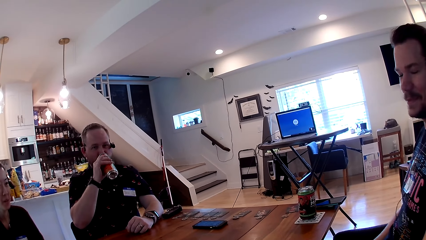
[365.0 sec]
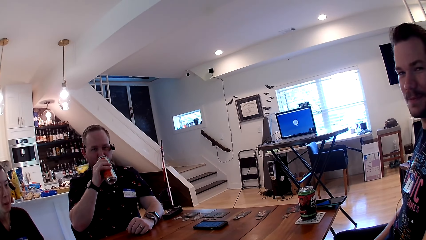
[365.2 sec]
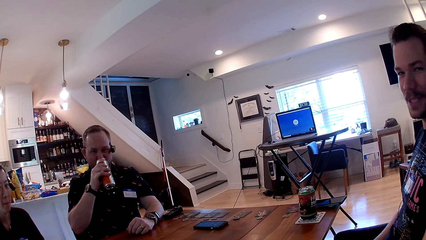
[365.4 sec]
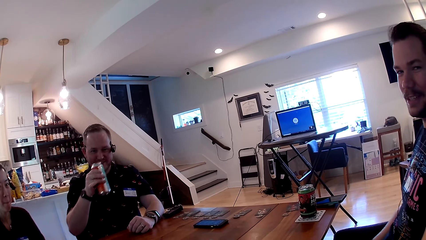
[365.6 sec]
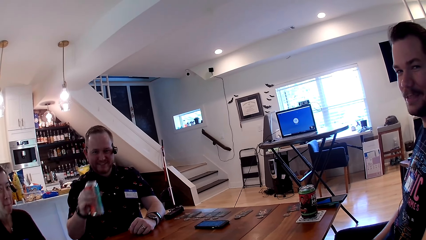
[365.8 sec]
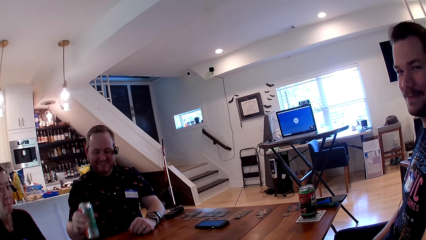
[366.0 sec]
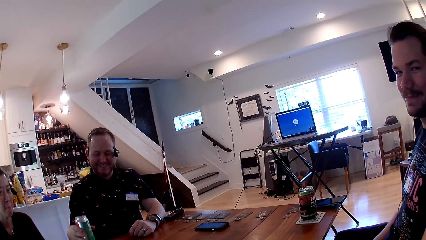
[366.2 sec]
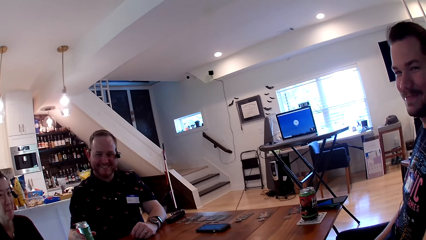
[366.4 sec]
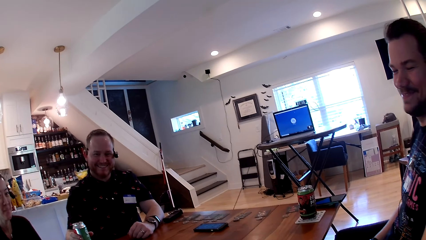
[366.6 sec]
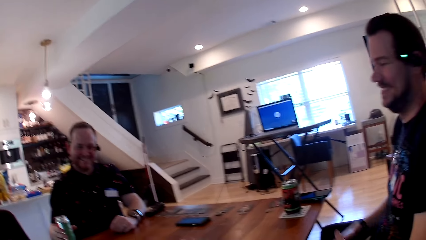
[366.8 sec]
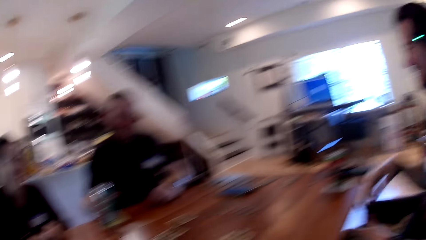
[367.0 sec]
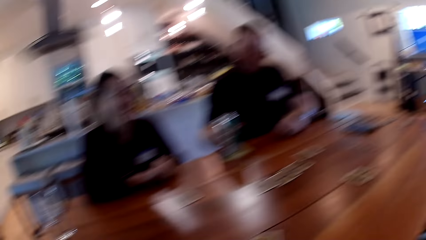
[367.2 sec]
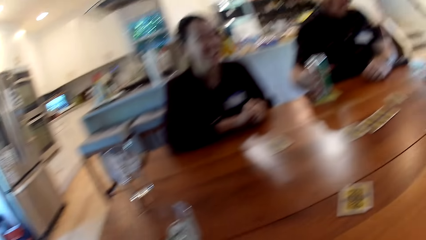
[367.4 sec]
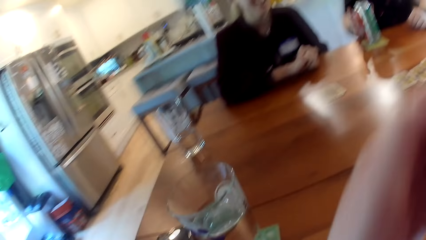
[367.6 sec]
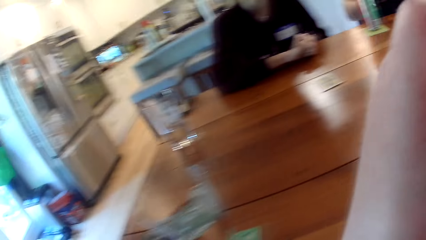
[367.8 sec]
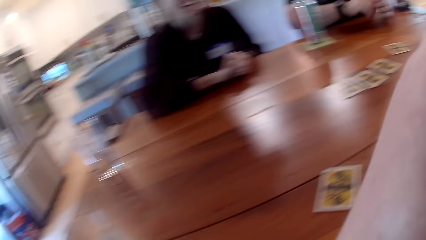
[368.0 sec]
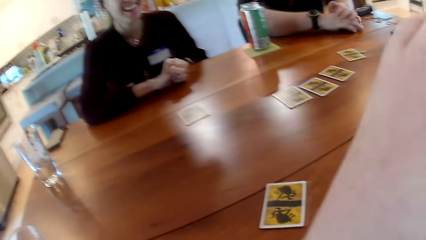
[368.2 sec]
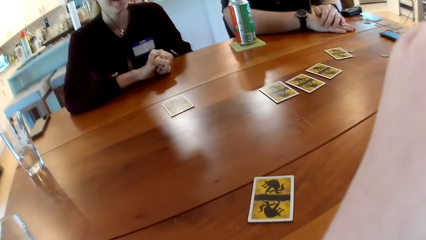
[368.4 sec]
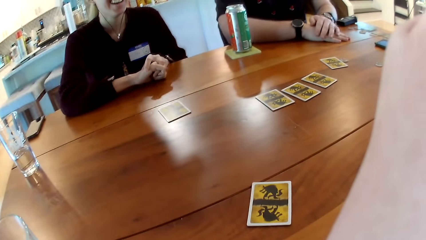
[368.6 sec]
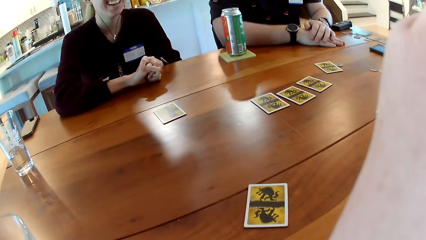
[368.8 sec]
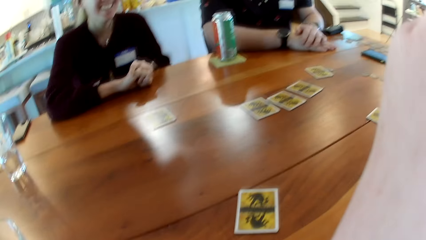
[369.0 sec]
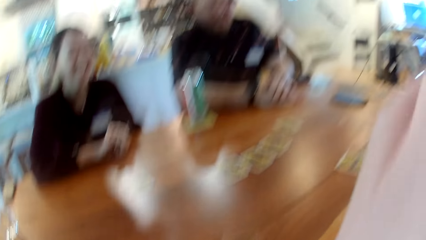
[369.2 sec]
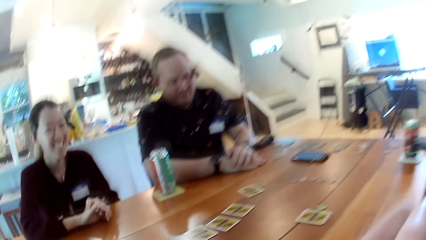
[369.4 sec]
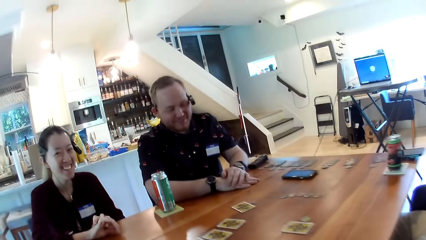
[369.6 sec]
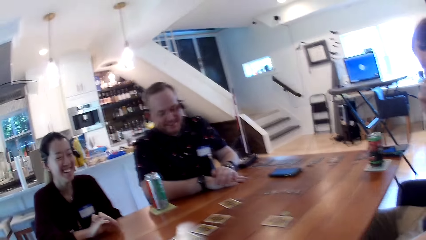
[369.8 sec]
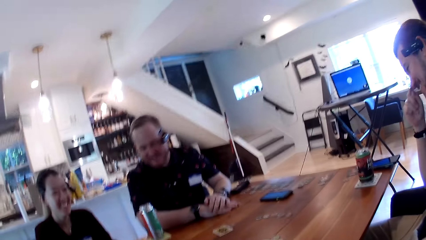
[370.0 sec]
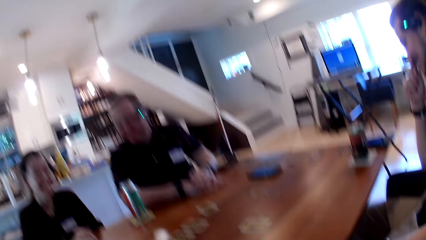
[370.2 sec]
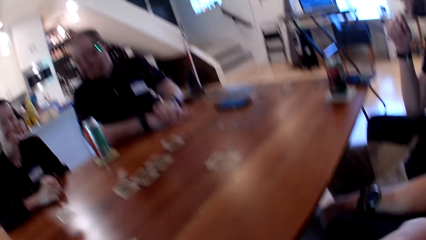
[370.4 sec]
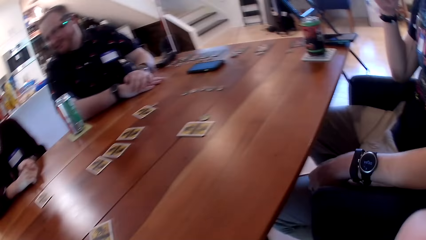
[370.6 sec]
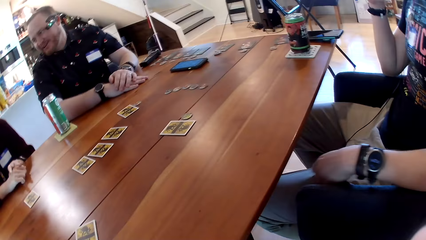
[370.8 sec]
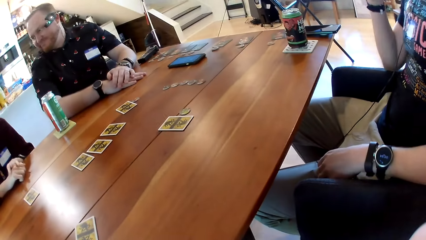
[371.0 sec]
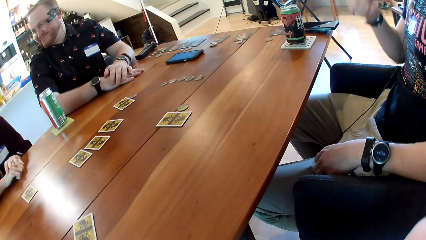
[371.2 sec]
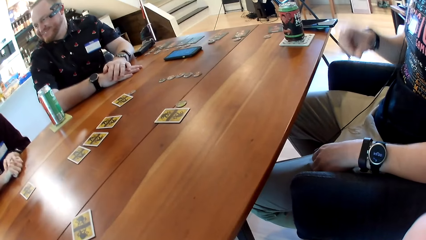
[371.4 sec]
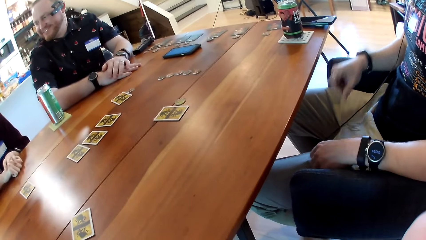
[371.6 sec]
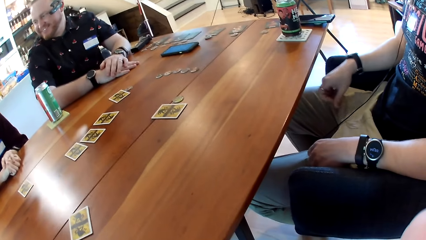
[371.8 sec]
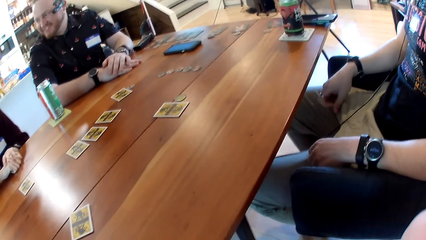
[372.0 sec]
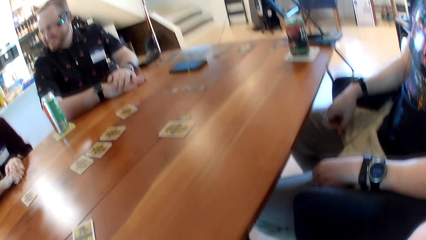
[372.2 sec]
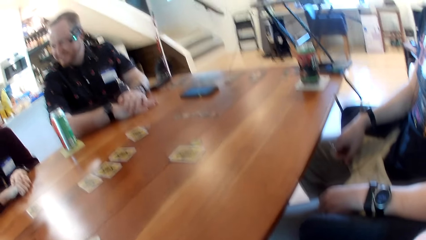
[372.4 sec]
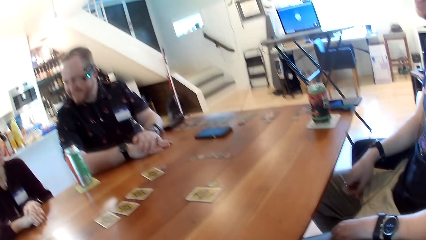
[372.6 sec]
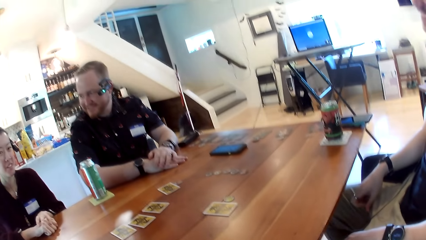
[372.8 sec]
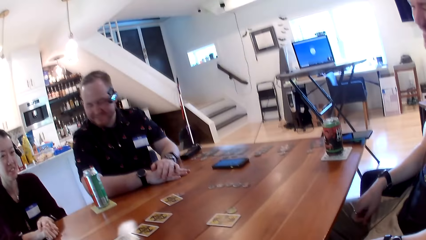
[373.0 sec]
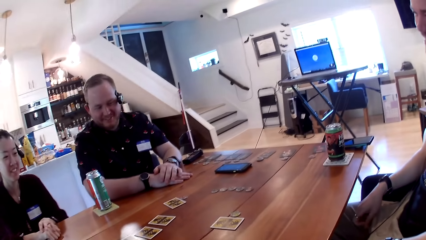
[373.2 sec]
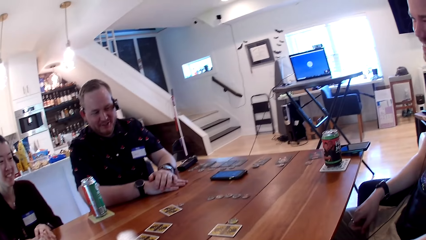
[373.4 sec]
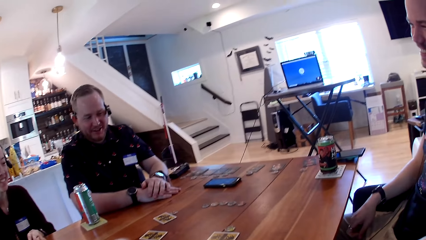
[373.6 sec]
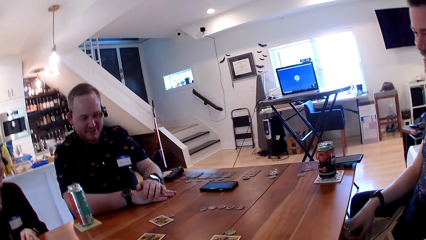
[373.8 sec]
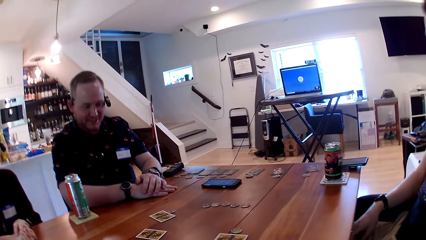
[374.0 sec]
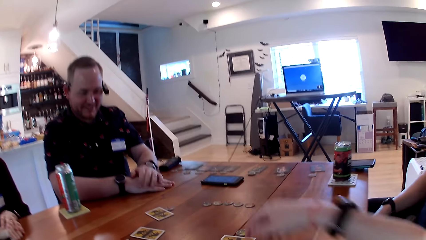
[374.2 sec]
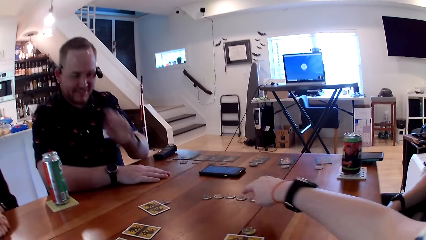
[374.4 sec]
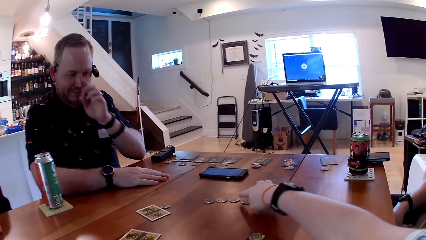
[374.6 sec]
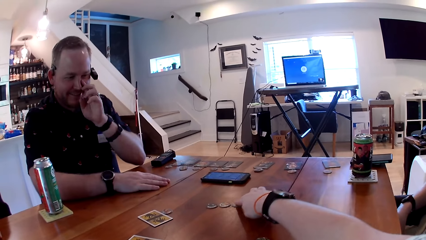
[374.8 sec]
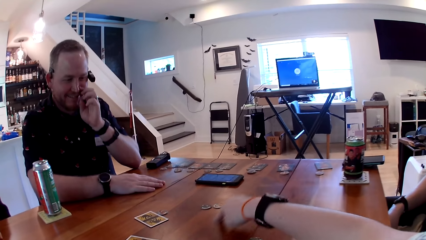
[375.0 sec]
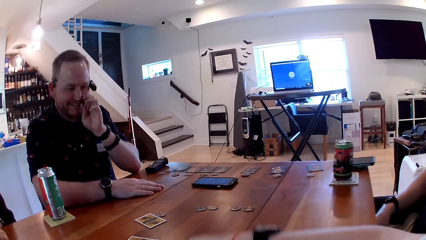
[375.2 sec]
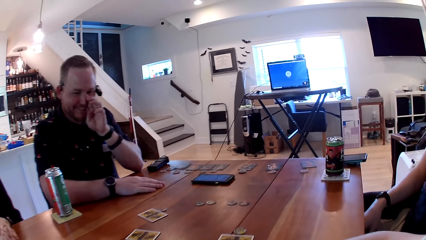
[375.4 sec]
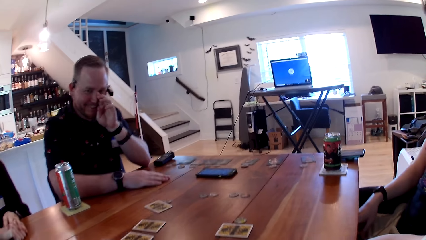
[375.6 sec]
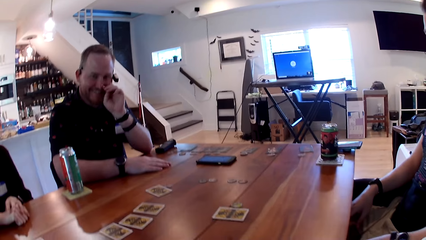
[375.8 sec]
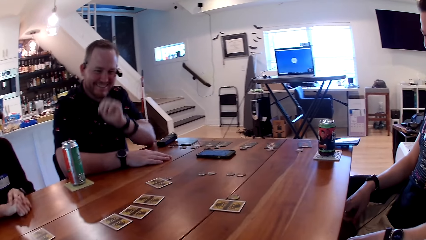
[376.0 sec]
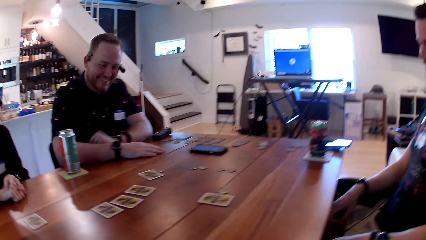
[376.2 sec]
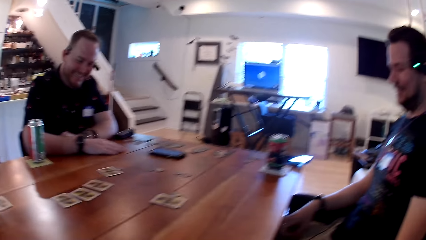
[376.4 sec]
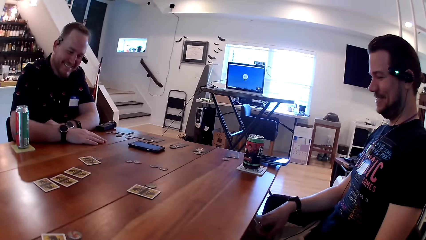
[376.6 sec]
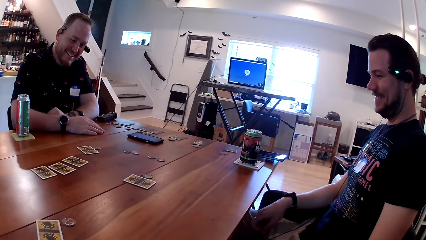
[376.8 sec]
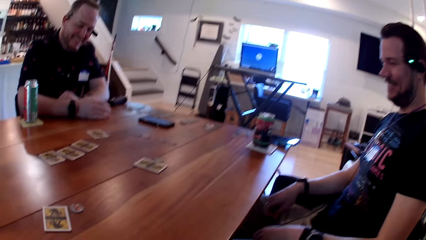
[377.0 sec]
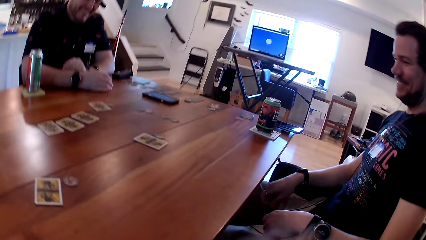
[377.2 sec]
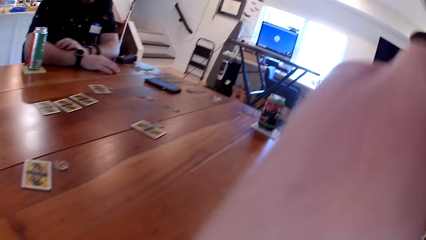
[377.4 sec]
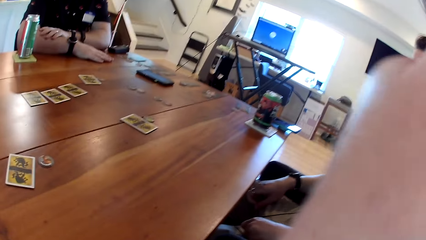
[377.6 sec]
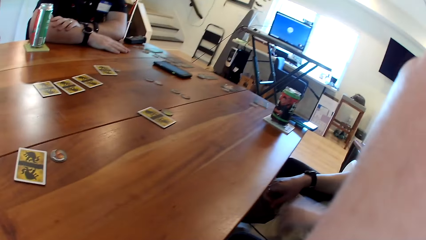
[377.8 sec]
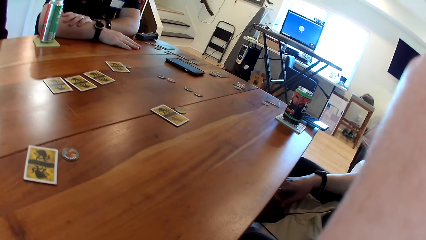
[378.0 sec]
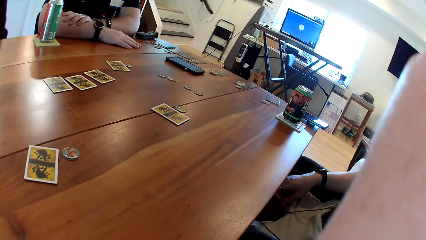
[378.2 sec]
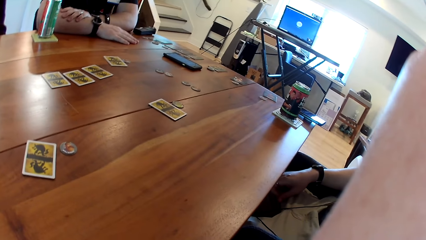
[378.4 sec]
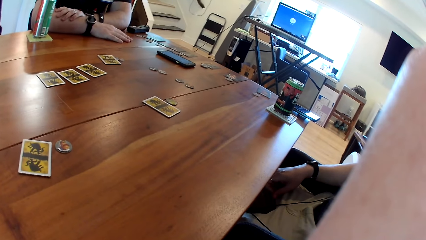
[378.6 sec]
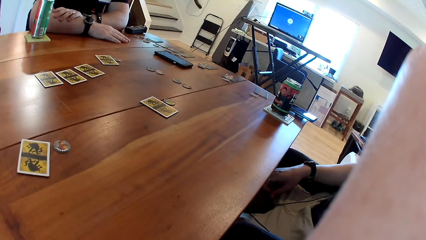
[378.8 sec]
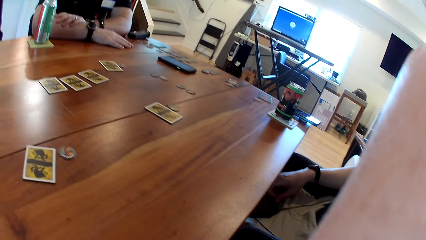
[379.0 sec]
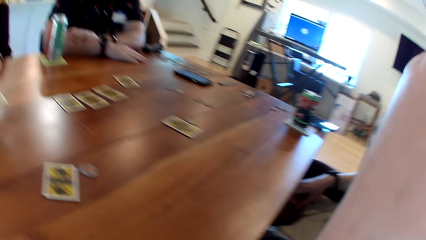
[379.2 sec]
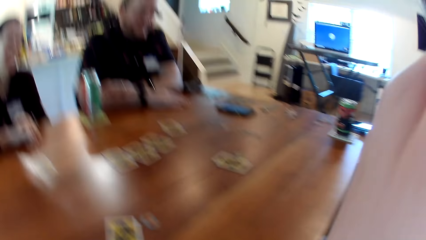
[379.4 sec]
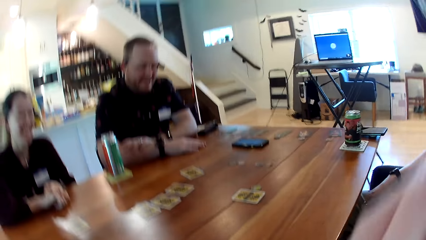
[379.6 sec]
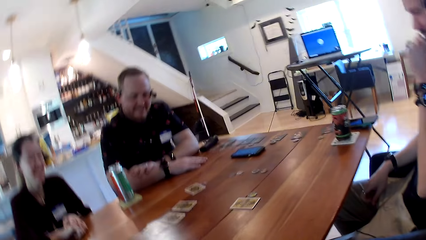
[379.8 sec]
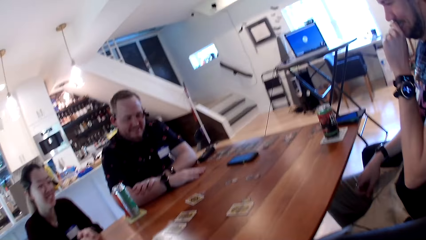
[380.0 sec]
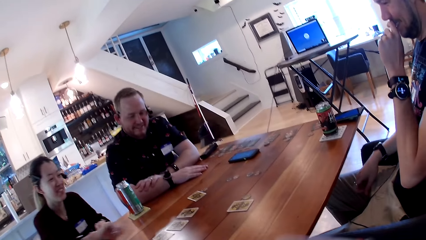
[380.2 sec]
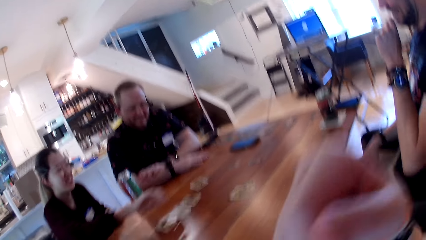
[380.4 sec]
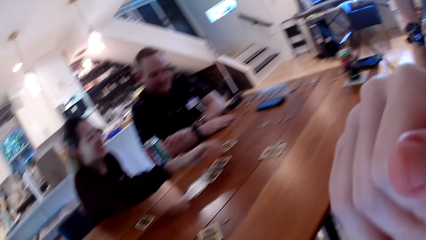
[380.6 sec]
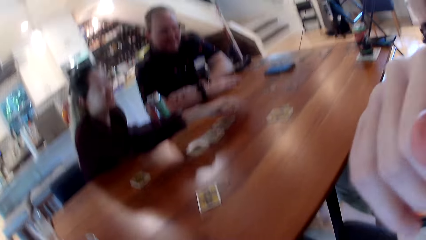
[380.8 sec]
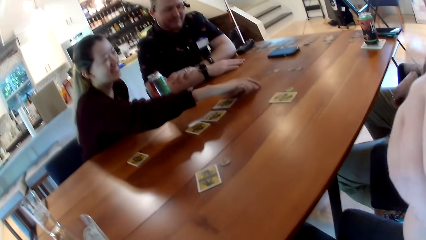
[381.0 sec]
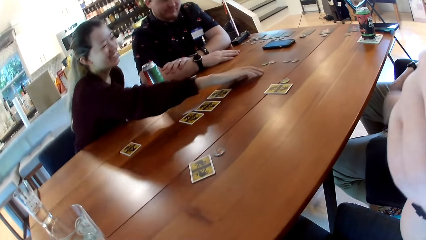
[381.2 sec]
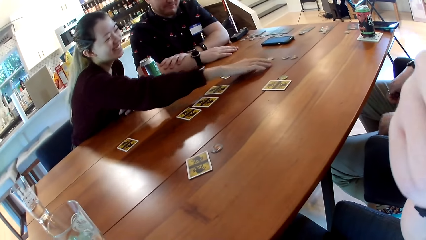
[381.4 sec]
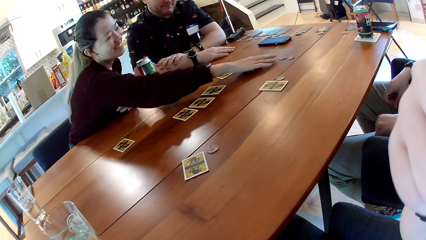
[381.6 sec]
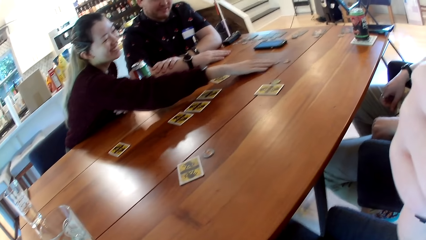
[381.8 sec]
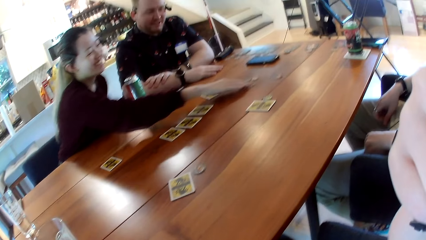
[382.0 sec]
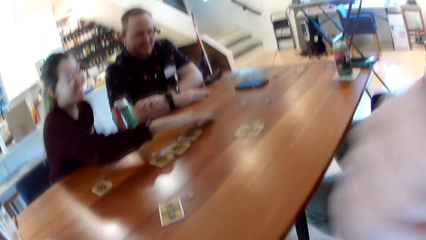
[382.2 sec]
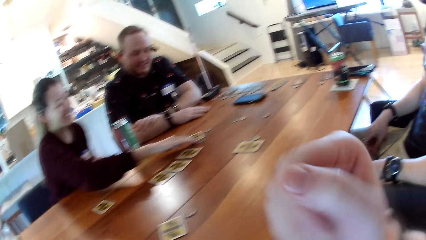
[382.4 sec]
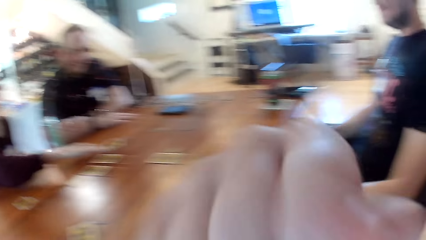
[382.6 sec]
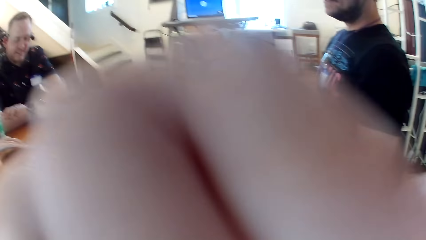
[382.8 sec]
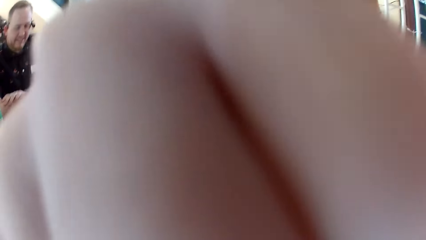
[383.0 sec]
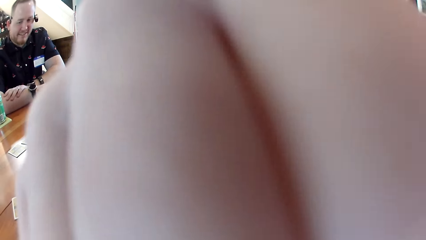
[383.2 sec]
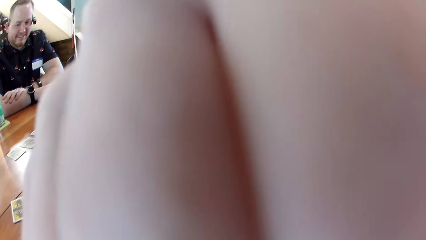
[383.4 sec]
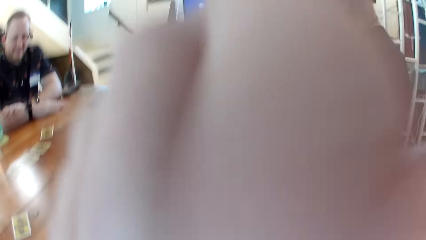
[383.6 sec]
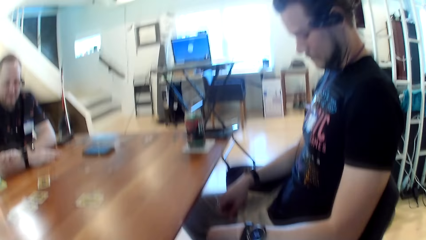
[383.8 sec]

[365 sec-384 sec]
A man drinks from the can drink in his right hand. The man drops the can drink on the table with his right hand. The camera wearer touches her face with her left hand. She lifts up the hand. She moves a token or small card on the table with her right hand. Another man touches his mouth with his left hand. A woman moves a token on the card on the table with her right hand.
